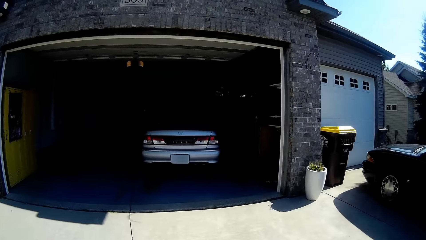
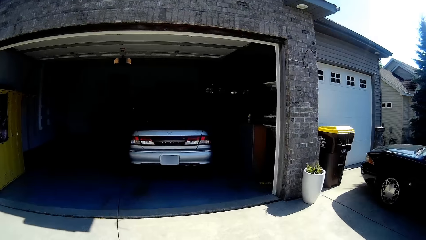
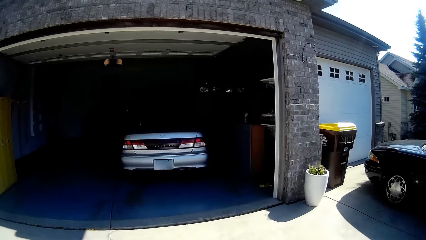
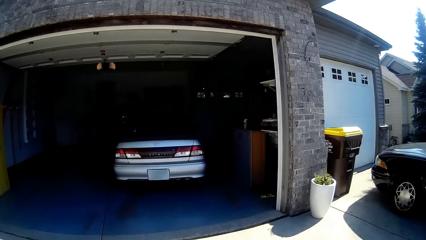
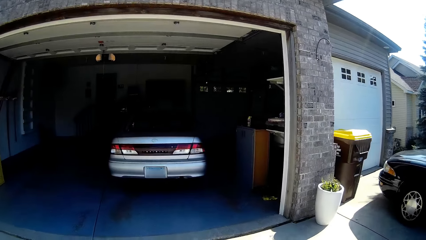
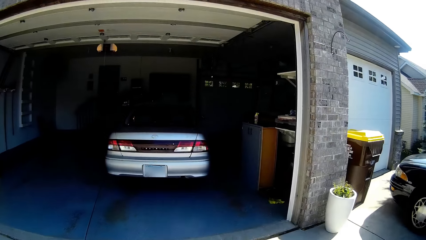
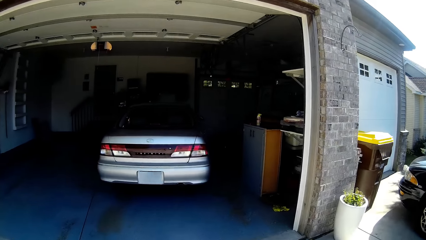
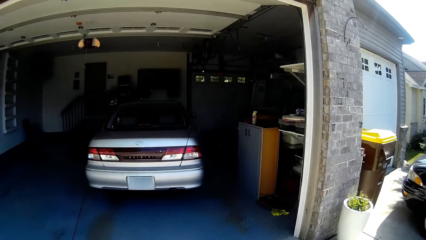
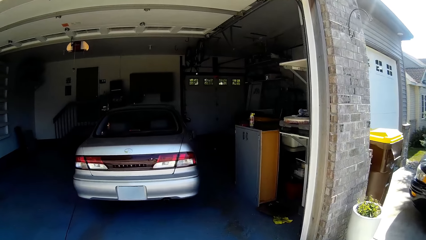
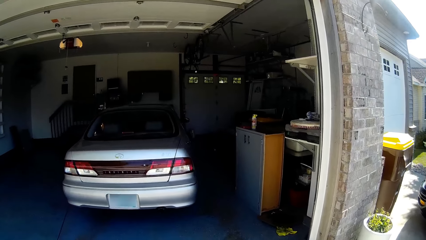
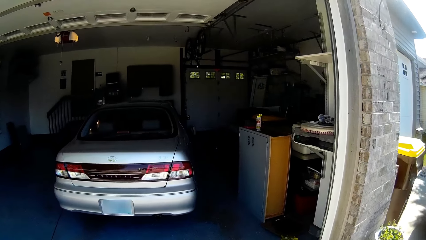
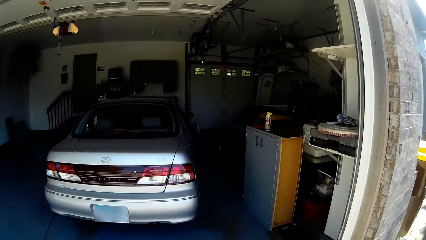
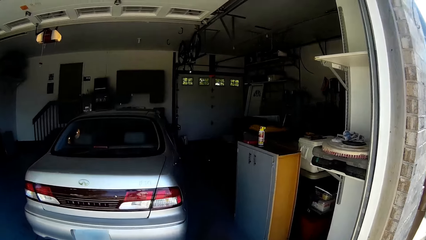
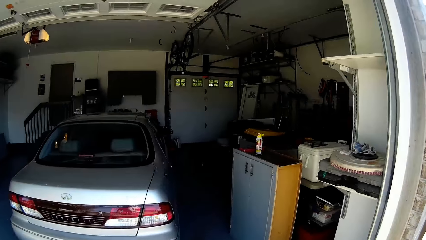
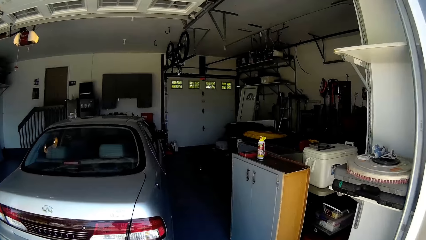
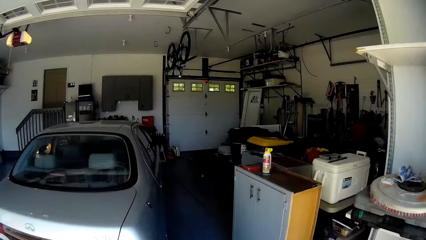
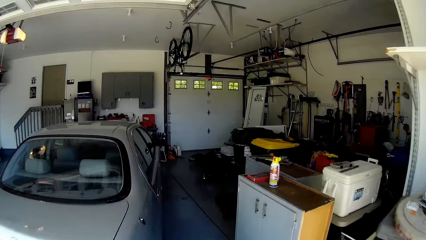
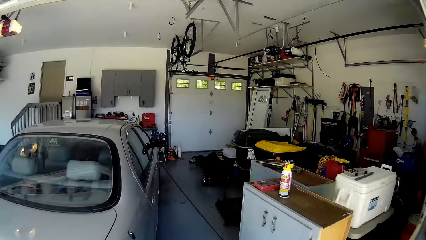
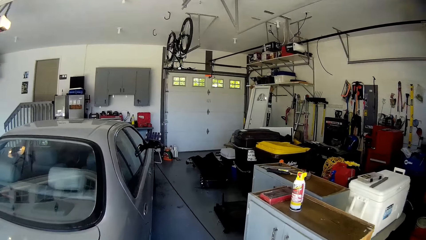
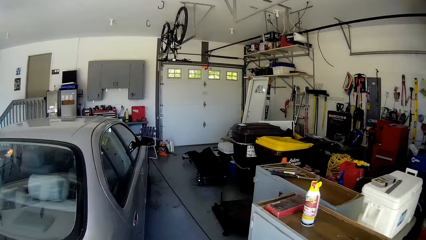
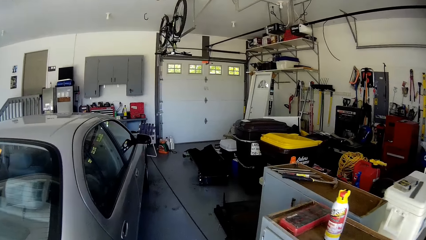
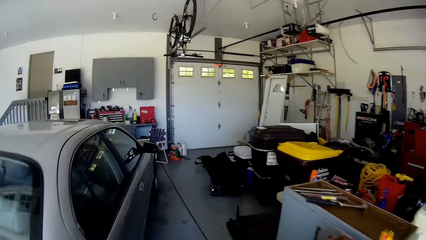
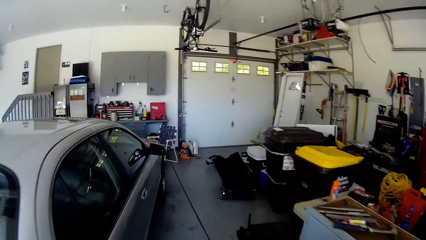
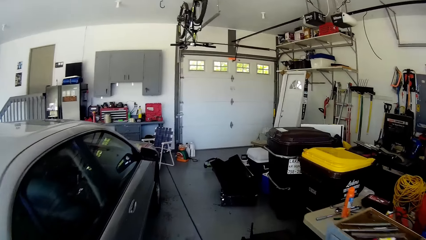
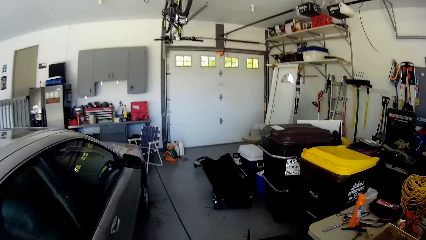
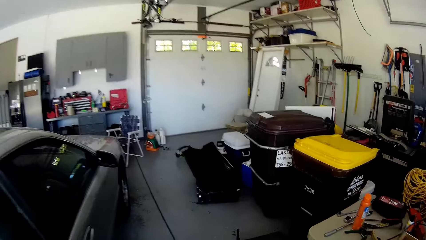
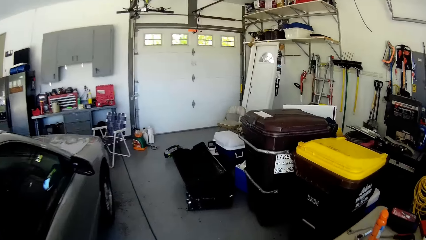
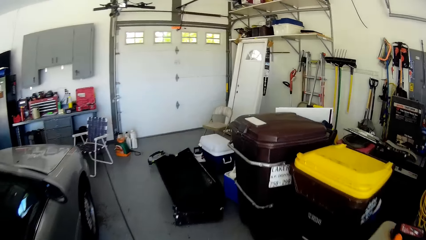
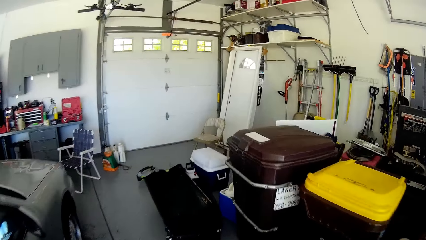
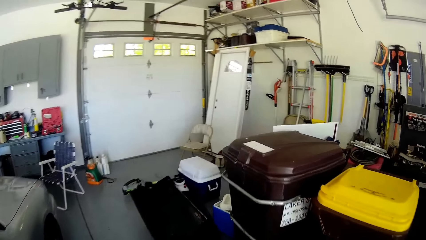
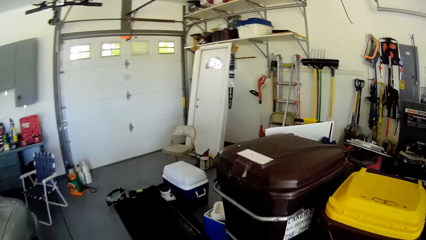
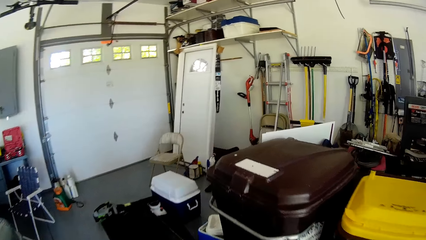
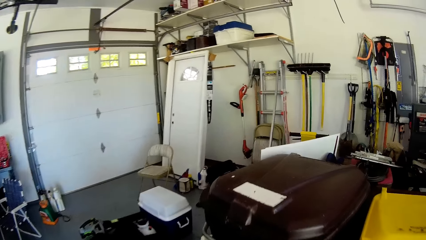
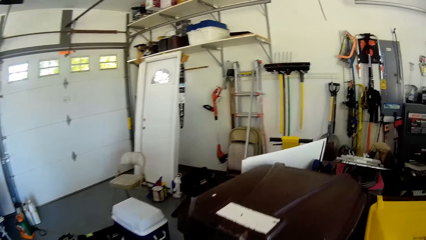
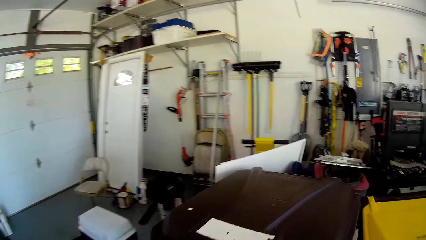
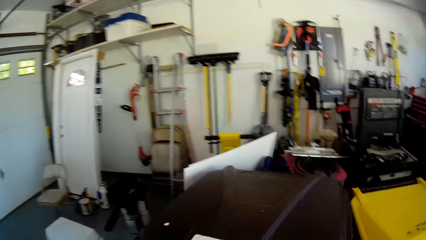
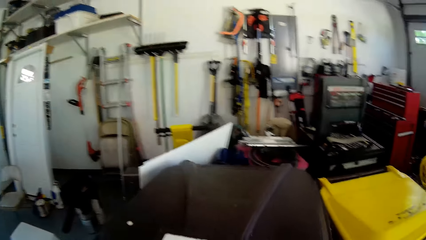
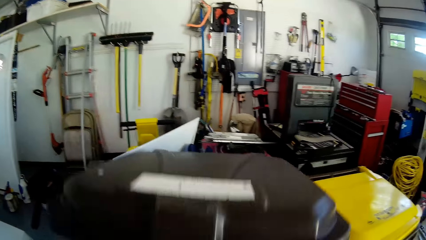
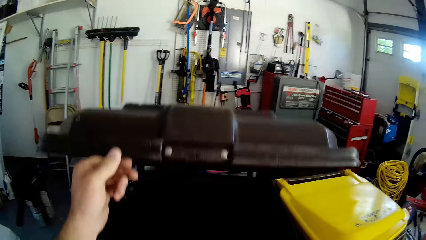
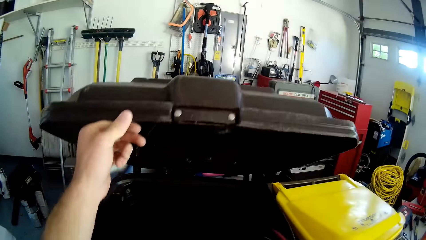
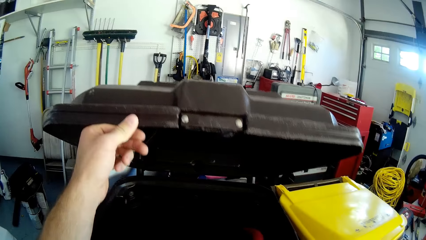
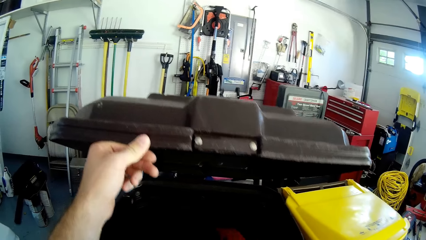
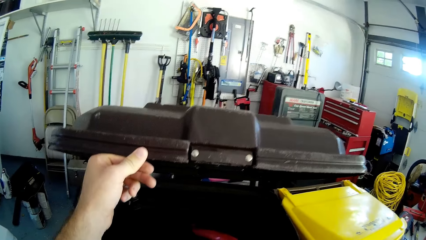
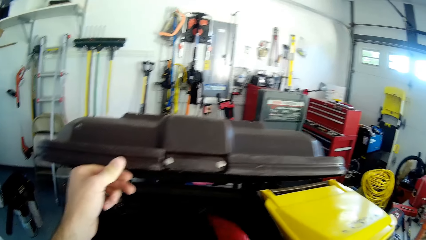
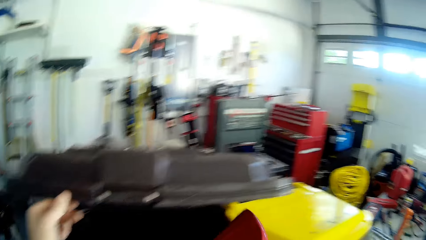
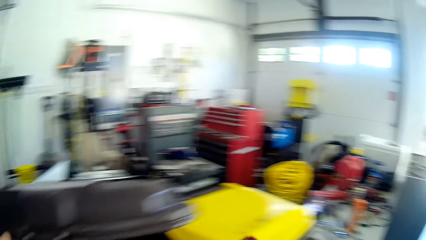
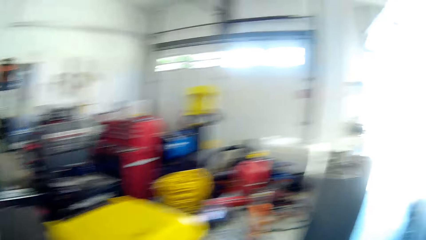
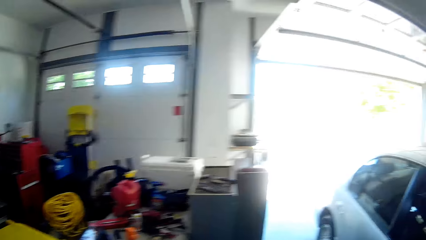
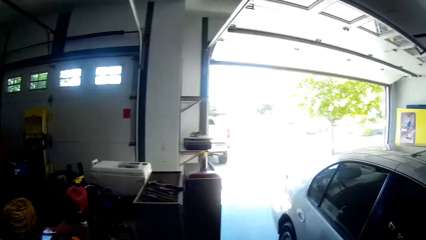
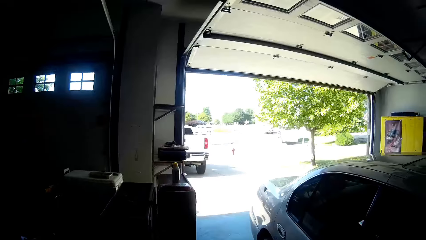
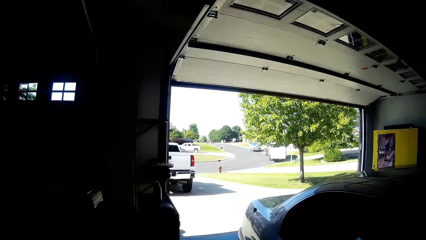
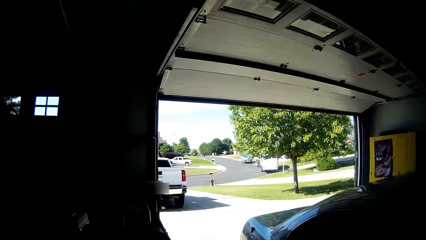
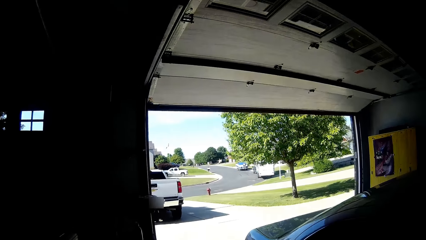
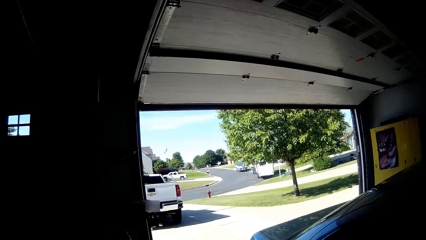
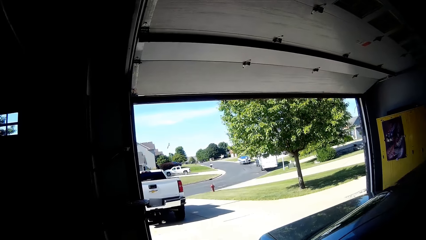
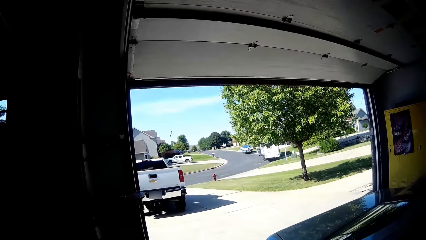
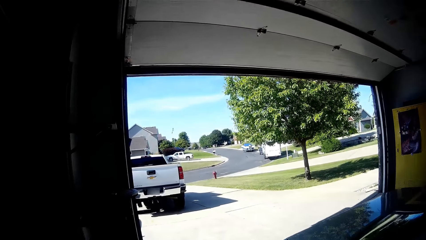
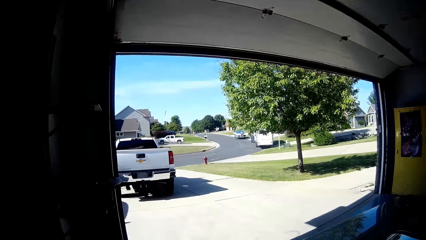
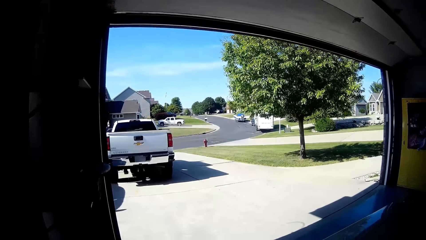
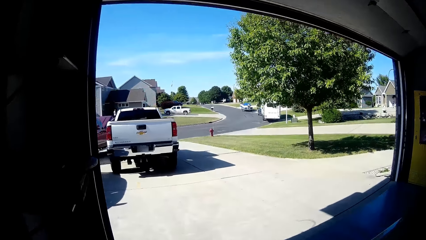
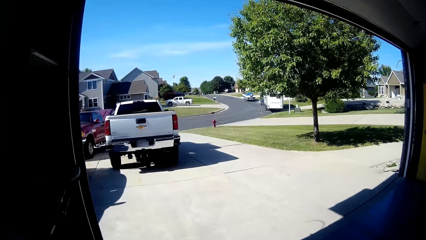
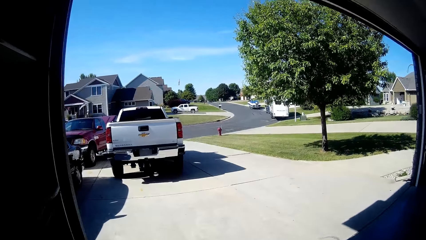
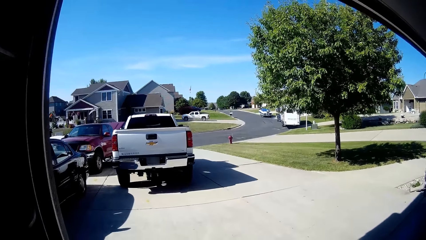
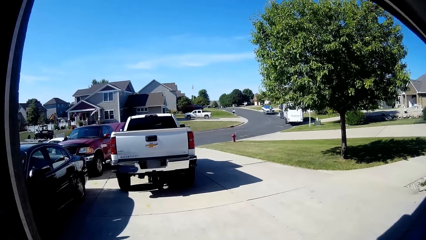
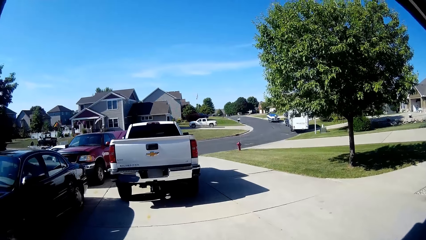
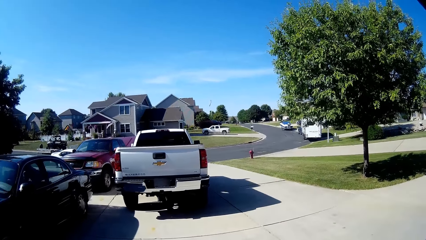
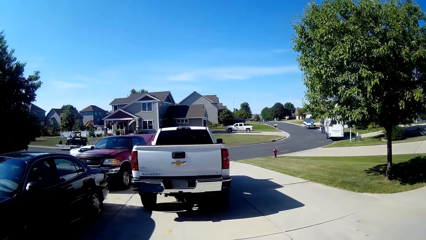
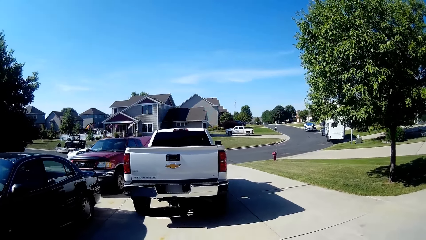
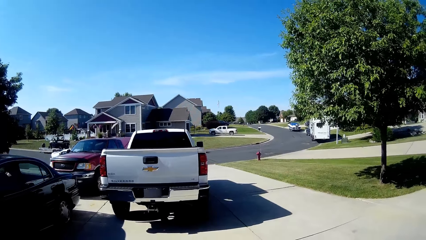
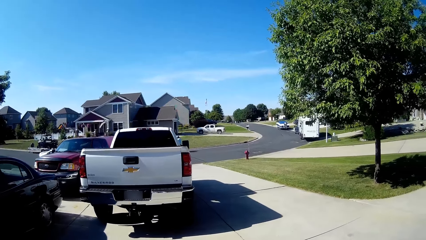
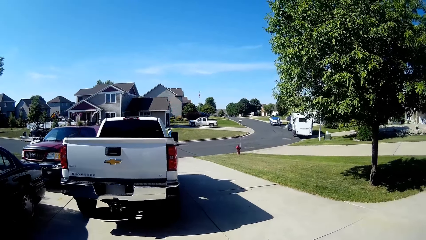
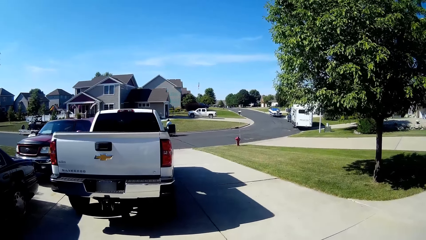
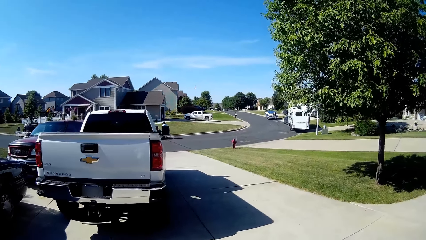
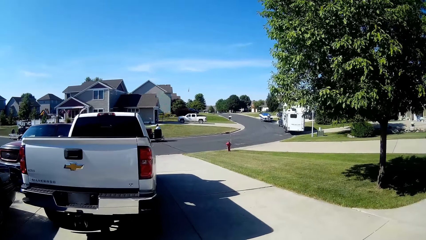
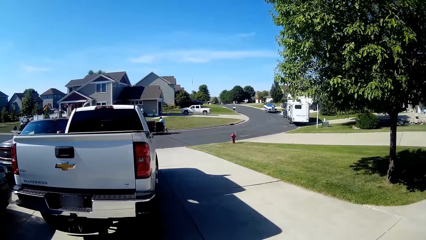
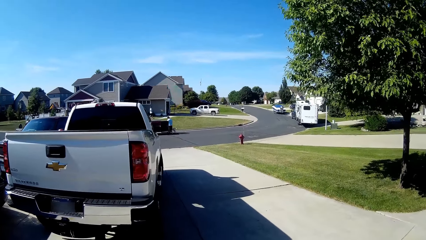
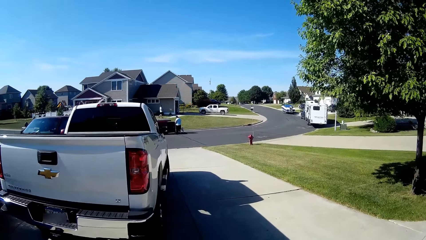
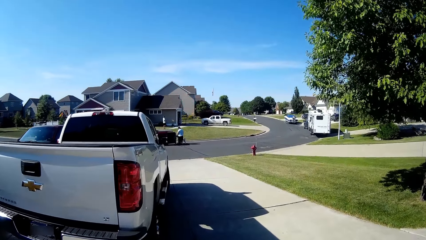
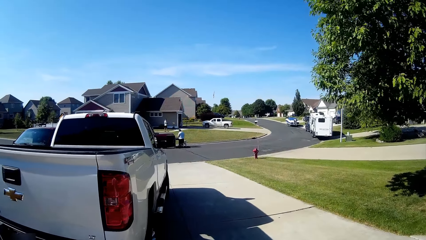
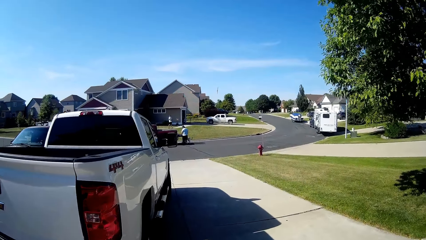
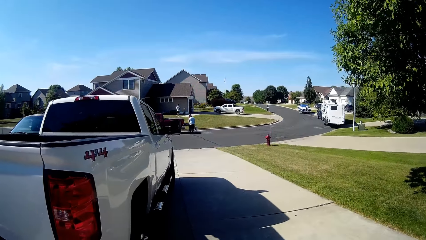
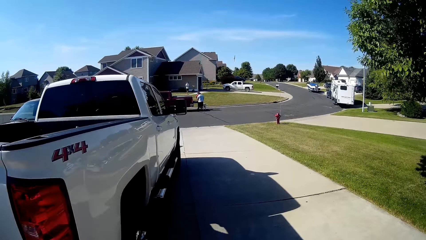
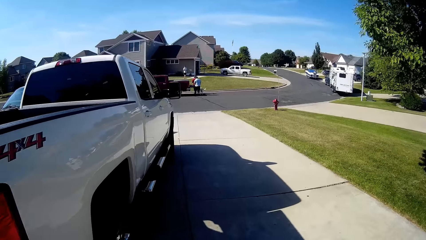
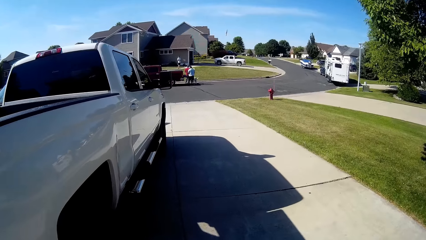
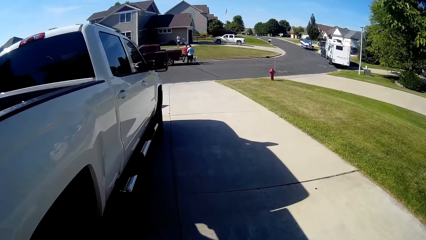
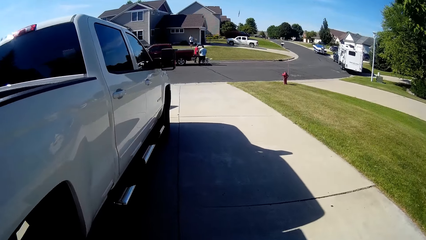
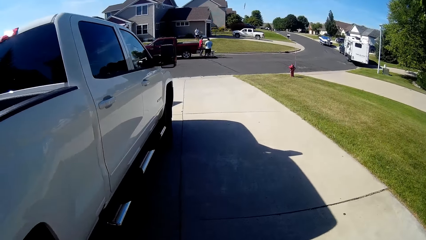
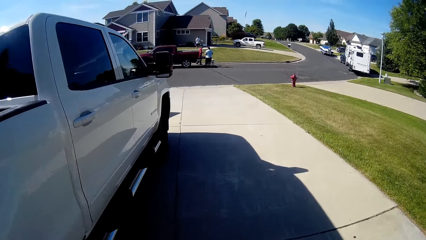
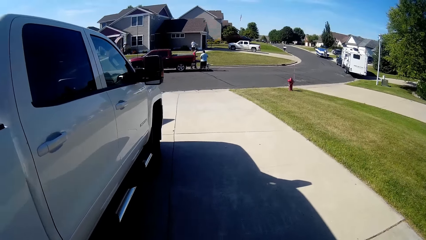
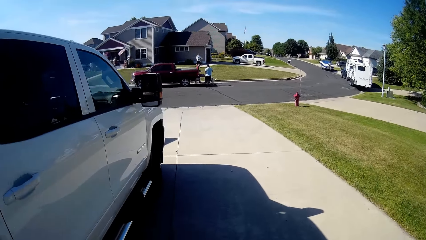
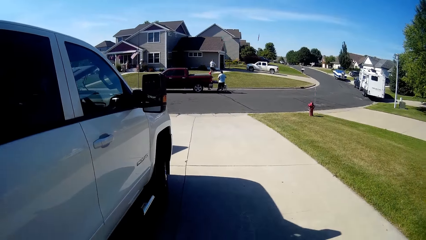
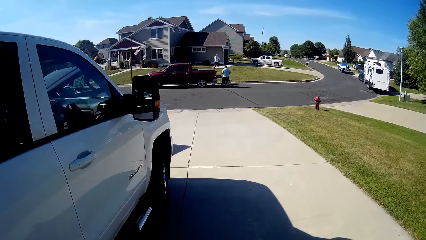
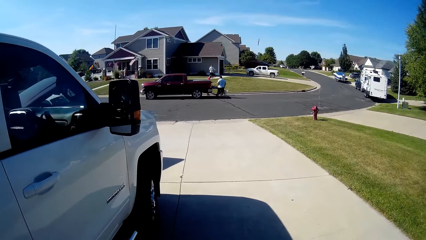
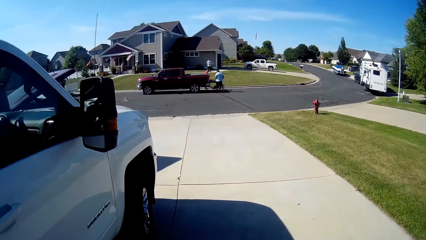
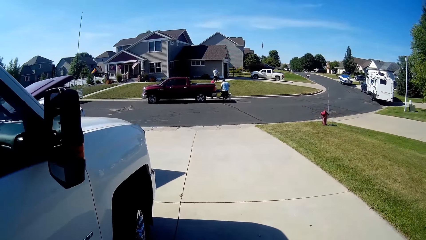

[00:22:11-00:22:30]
The camera wearer enters the garage. They walk in the garage. They open the garbage bin lid. They pour the soil dusts into the garbage bin. They walk outside the garage towards the pickup truck. They walk on the driveway.
